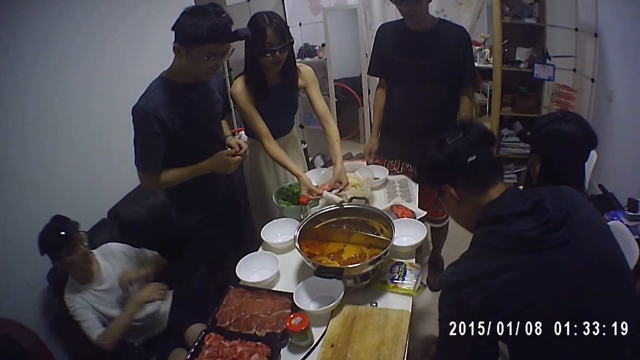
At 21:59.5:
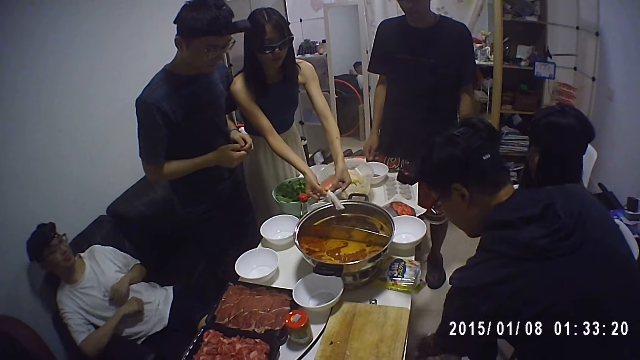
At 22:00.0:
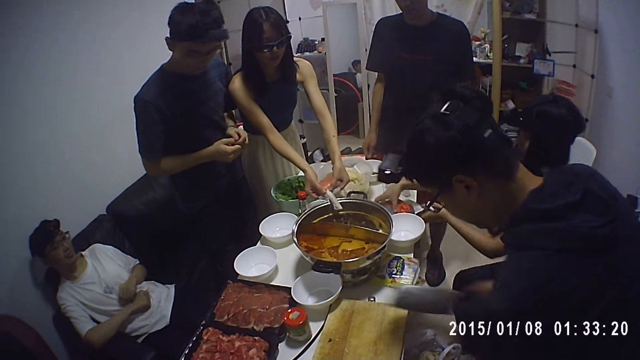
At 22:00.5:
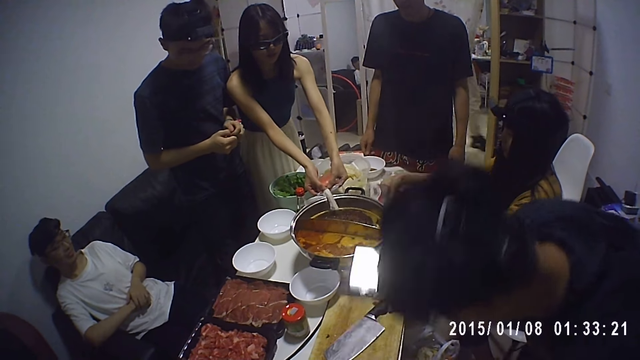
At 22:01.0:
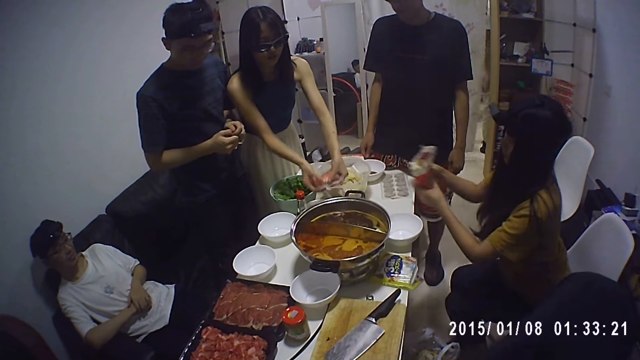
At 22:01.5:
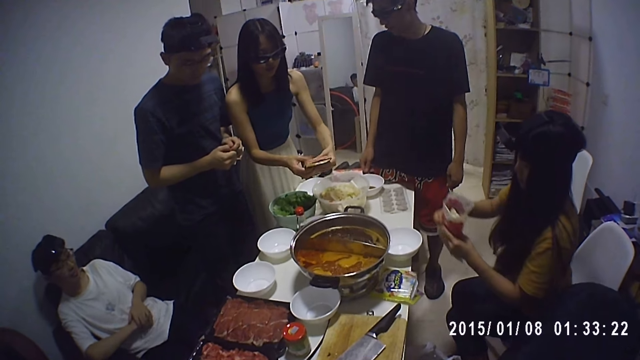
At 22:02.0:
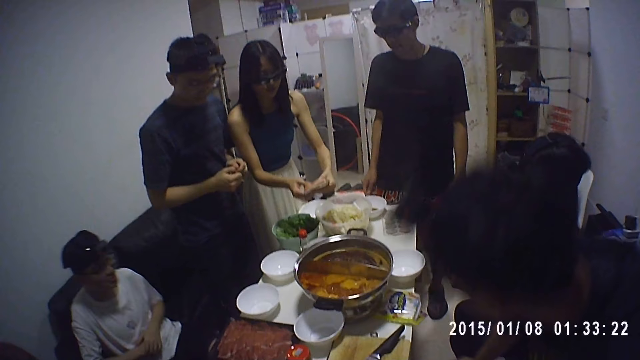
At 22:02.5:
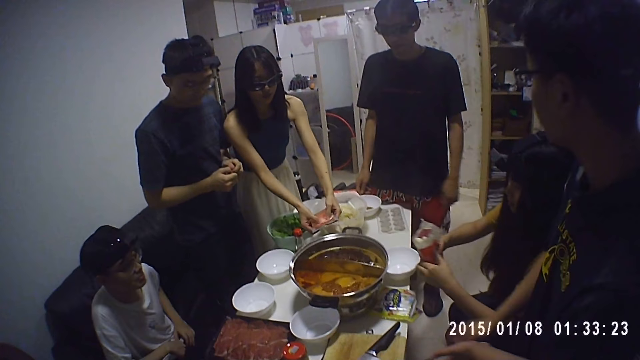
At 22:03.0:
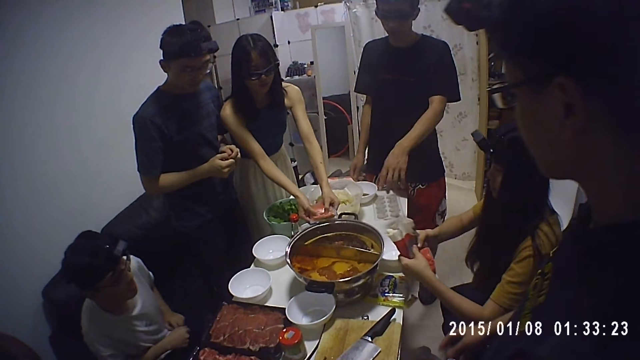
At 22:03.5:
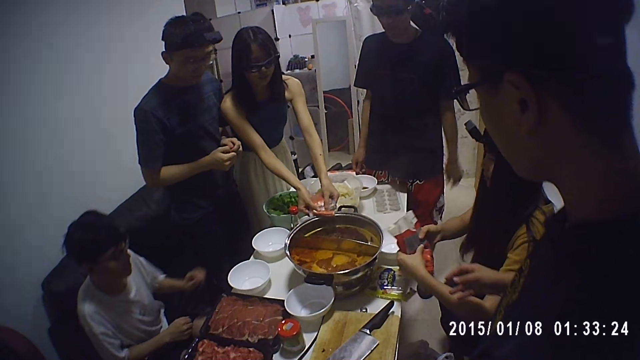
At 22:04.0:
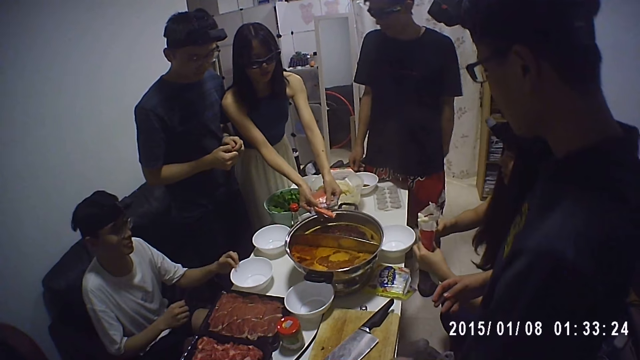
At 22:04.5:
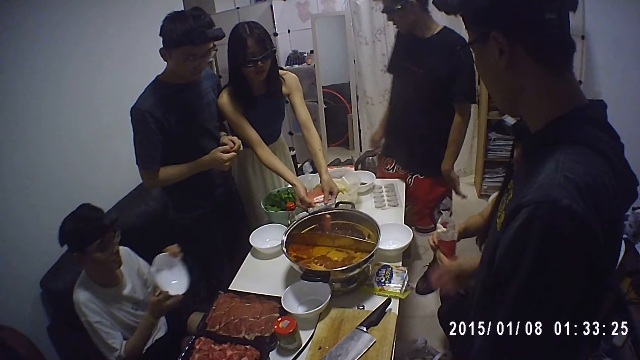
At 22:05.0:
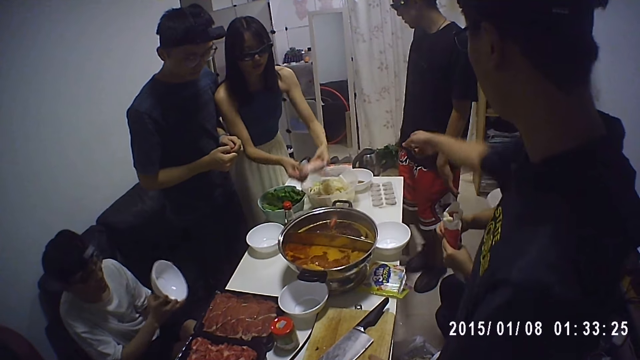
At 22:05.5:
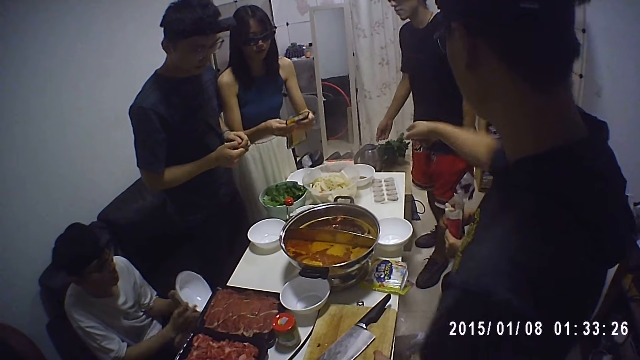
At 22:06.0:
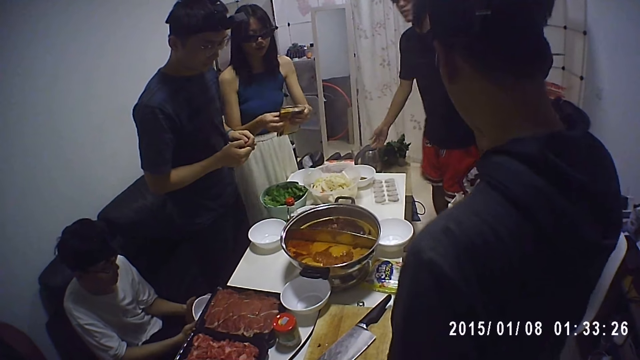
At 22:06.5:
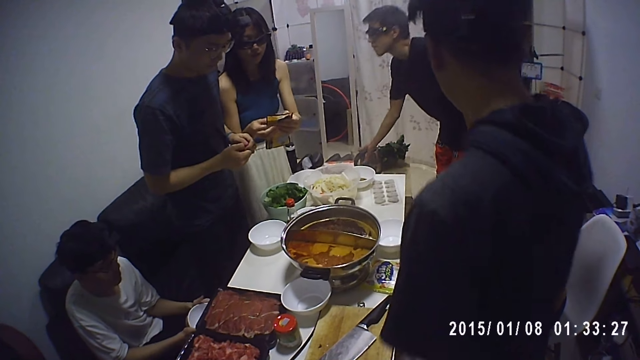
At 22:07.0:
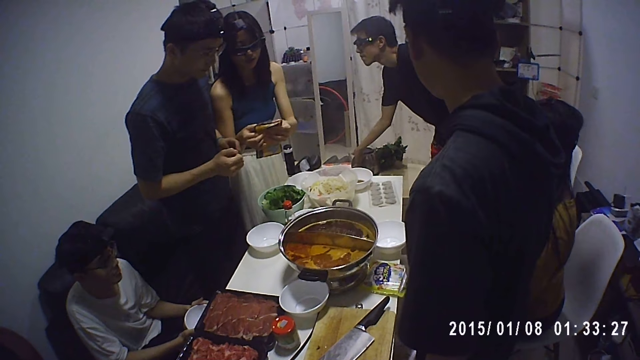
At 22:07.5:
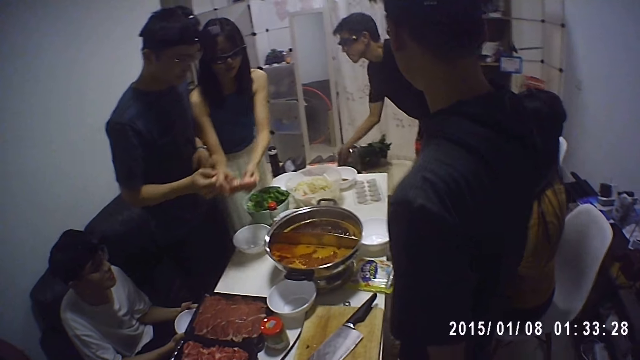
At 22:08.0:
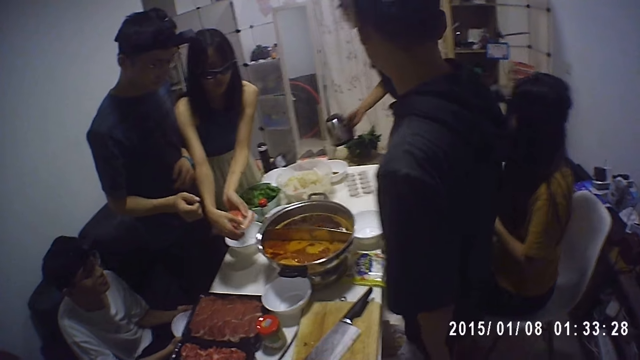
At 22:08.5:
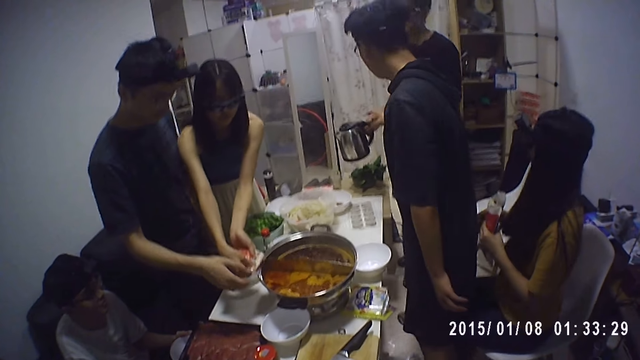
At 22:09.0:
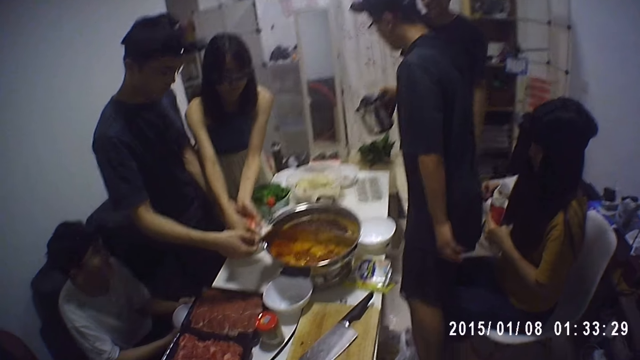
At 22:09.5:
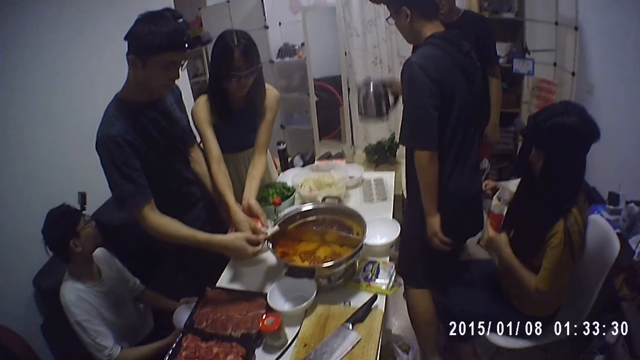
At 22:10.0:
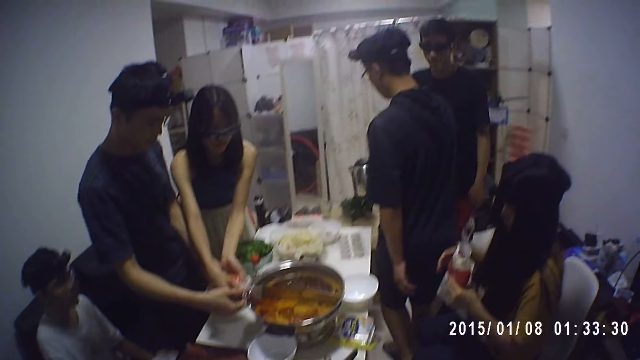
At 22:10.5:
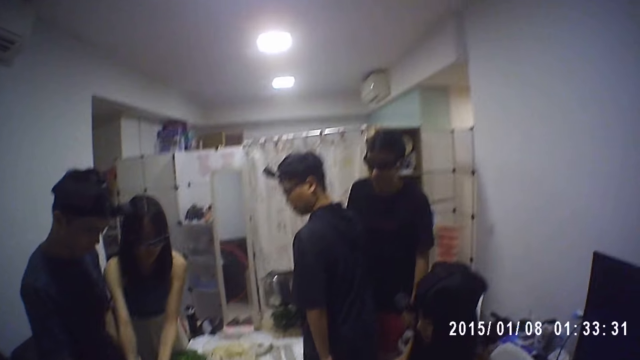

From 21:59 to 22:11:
A man bends down. A woman holds something and pushes something. Another man moves back. The first woman pushes something. The second man moves back. The first woman pushes something. The first man moves his hand. Another woman pours the sausage meat into a pot on the table with both hands. A third woman takes a pack of yam on the table with her right hand. A fourth woman lifts her hands. The first woman pushes something. The first man holds a knife. The first woman pushes something. The camera wearer bends down. The first woman pushes something and pulls back both hands. The fourth woman holds something. The first woman pulls back both hands. The fourth woman pulls back both hands. The first woman pulls back both hands. The first man lifts his head and stands up. The first woman pulls back both hands. The first man stands up. The first woman moves her hands. A third man moves his hands. The first woman moves her hands. The fourth woman moves her hands. The first man moves his hands. The second man moves his hands. The first man moves his hands. The fourth woman moves her hands. The second man takes a plate or bowl on the table with his left hand and lifts the bowl. The first man moves his hands. The first woman drops something. The first man moves his hands. The first woman moves back her hands. The first man moves his hands. The third man makes a step. The second man moves the bowl. The first woman moves back her hands. The third man makes a step. The second man moves the bowl. The third man bends down. The first man makes a step. The second man moves the bowl. The third man takes a kettle on a table with his right hand. The first man makes a step. The first woman moves her hands. The third man bends down. The first woman moves her hands. The third man stands up. The first woman moves her hands. The first man makes a step. The first woman moves her hands. The first man makes a step. The third man gives the kettle in his right hand to the first man. The third man holds the kettle. A fourth man holds something. The first man makes a step. The third man holds the kettle. The first man makes a step. The fourth man holds something. The first man walks around. The third man makes a step.

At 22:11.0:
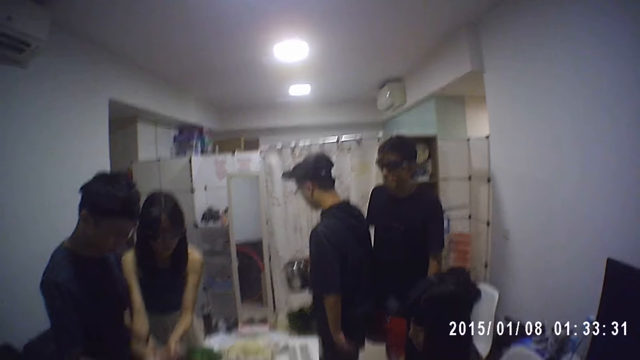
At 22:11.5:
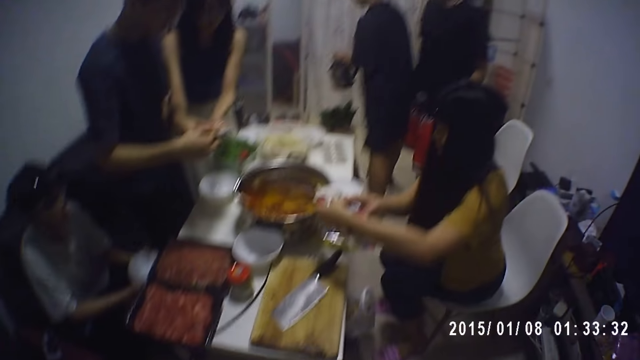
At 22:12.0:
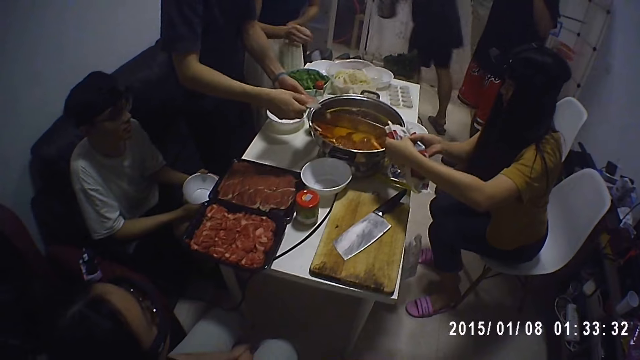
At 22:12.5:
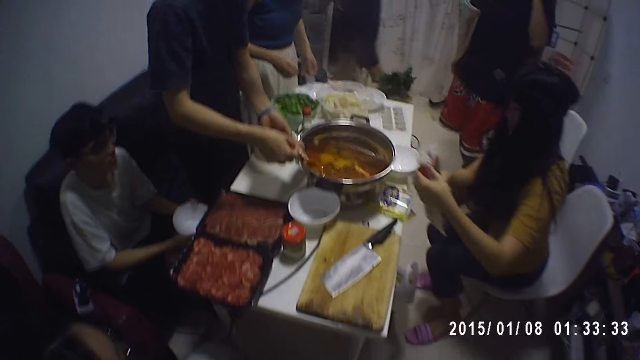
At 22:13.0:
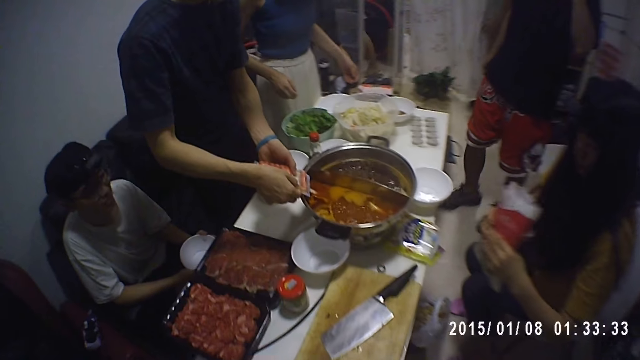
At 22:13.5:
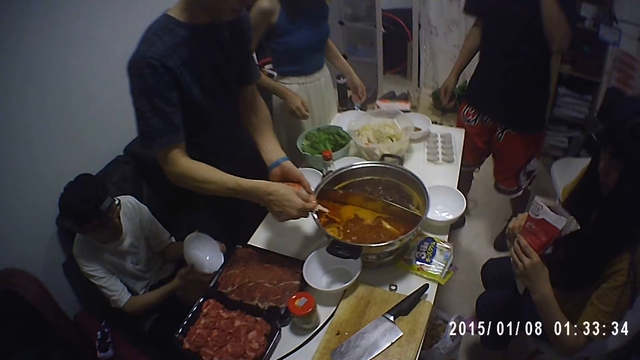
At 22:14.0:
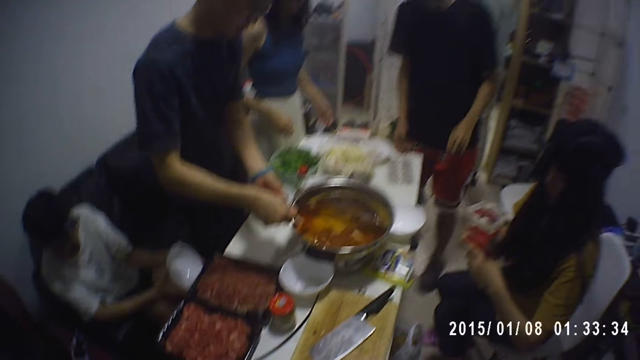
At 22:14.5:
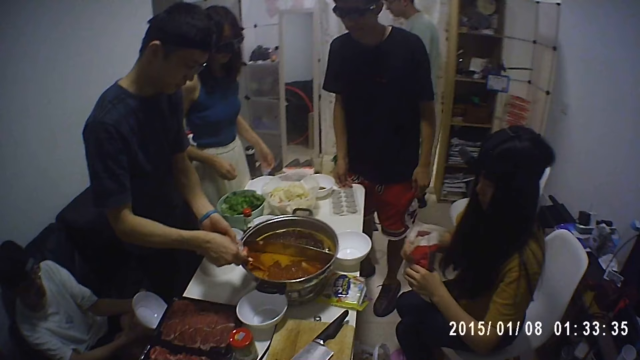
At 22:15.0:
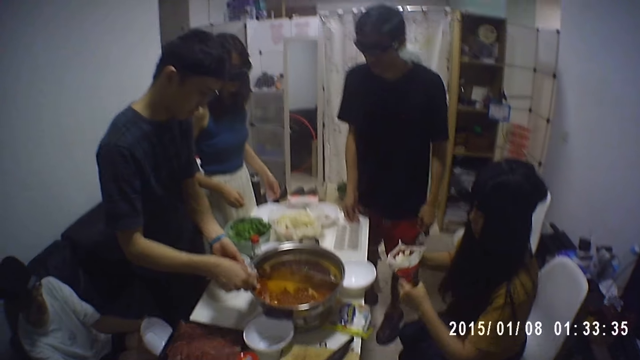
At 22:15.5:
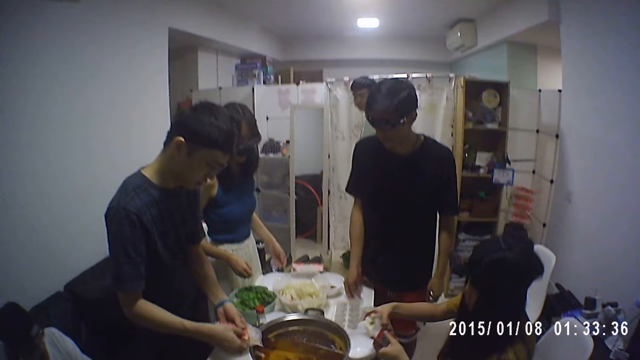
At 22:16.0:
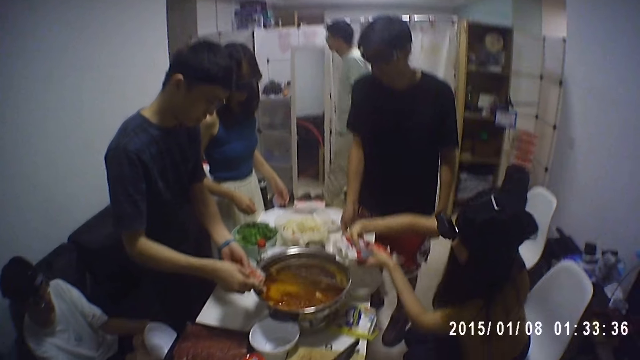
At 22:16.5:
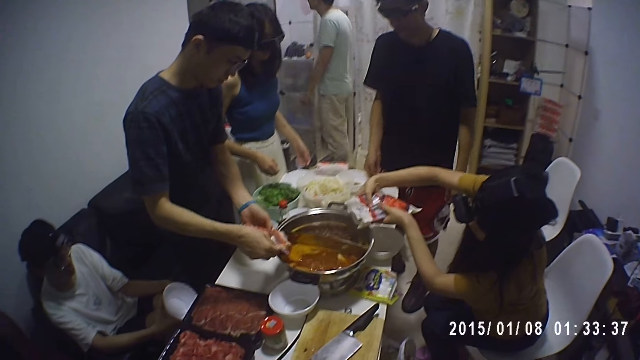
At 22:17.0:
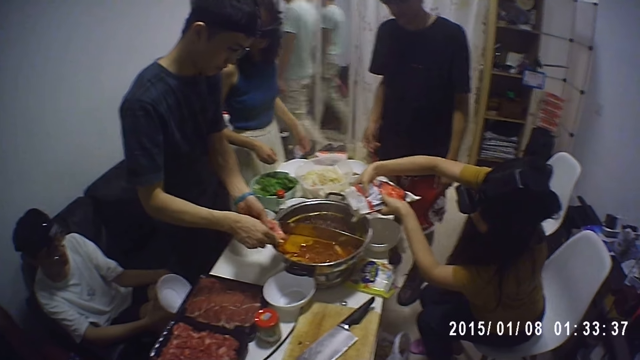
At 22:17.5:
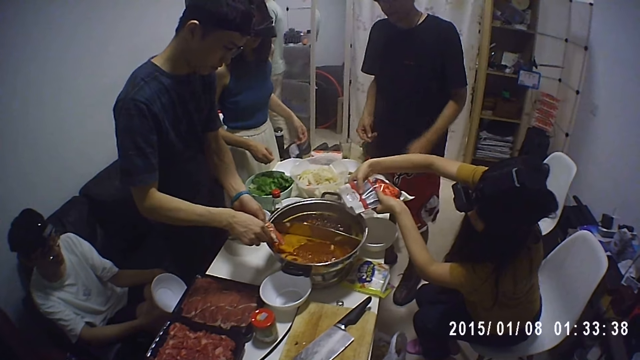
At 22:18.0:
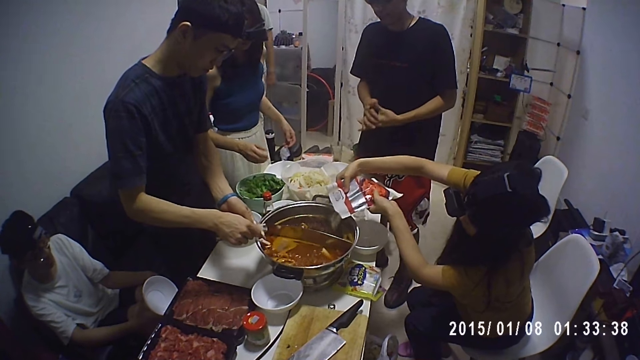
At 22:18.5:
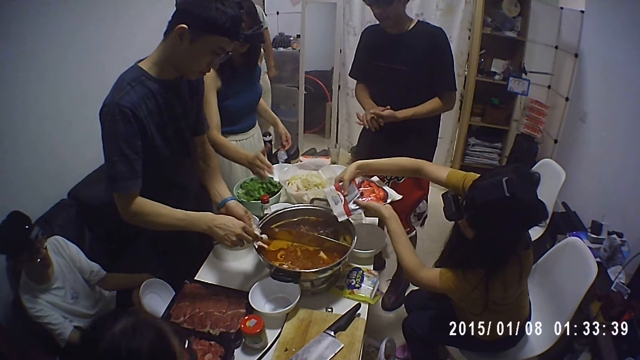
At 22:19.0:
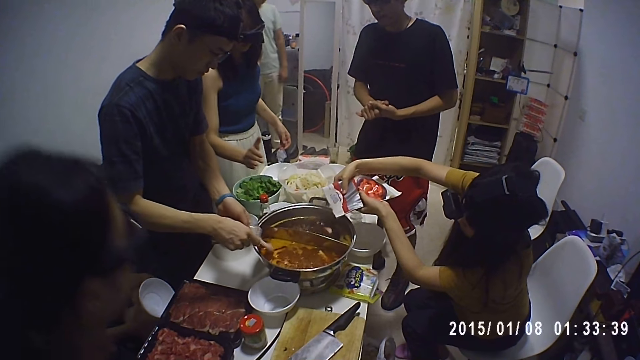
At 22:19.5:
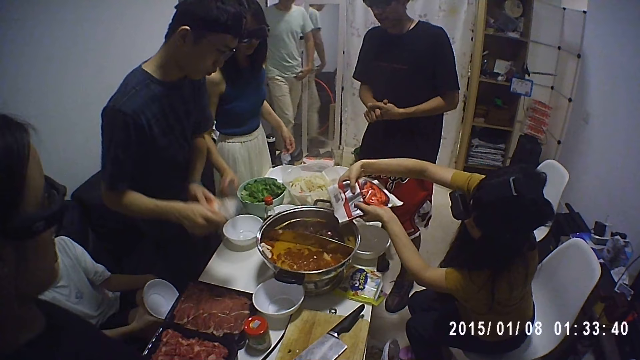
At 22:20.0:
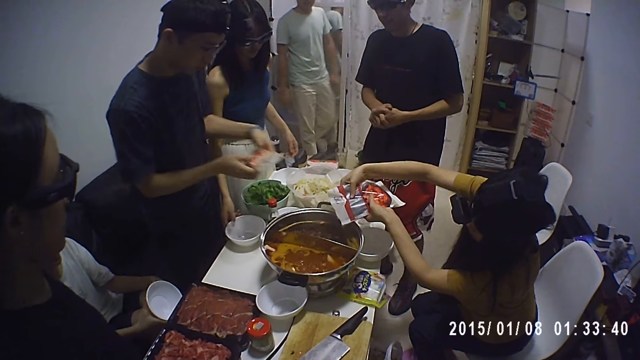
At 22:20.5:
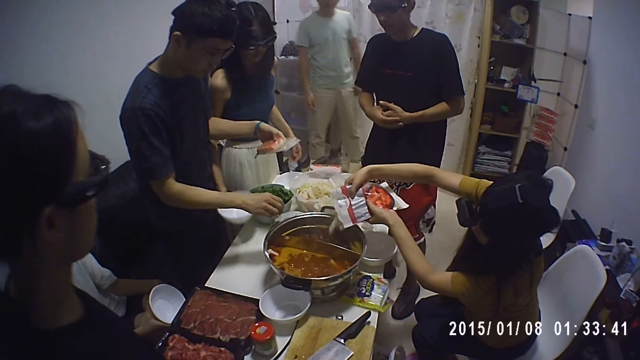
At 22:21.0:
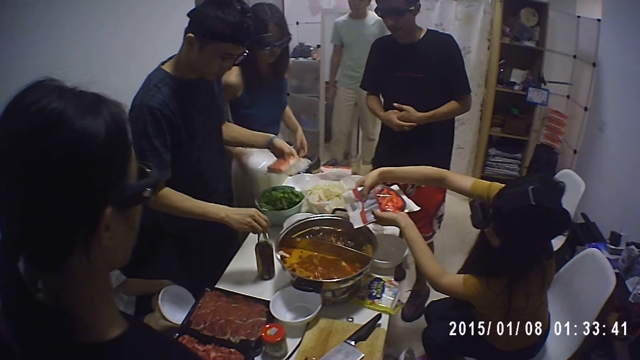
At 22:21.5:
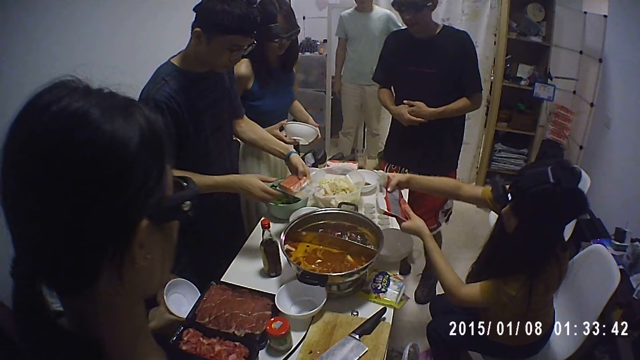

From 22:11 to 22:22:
A man walks around. A woman holds something. Another woman gives the pack of sausage meat to another man with both hands. The first man walks around. A third woman holds her hands. The first woman holds something. The second man pours the sausage meat into the pot with both hands. The first man walks around. A third man makes a step. A fourth man drops something. The third man makes a step. The first woman holds something. The fourth man drops something. A fifth man walks around. The first woman lifts something. The fifth man walks around. The first woman lifts something. The fourth man drops something. The third man moves both hands. The fifth man walks around. The fourth man drops something. The third woman moves her hands. A fourth woman stands up. The fifth man walks around. A fifth woman pours a pack of sliced yam into the pot with both hands. The third woman holds a bowl. The fifth man walks around. The third woman holds the bowl. The second man moves a bottle of sauce on the table with his right hand. The third woman moves her hands and holds the bowl.
